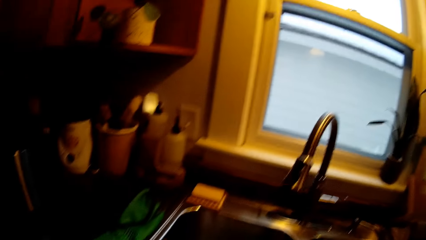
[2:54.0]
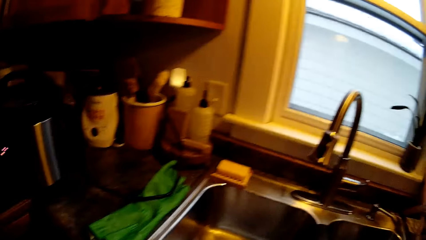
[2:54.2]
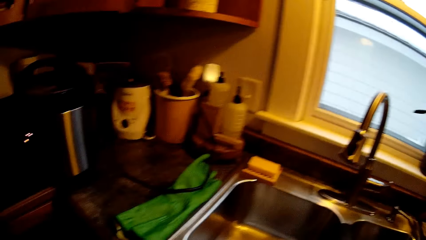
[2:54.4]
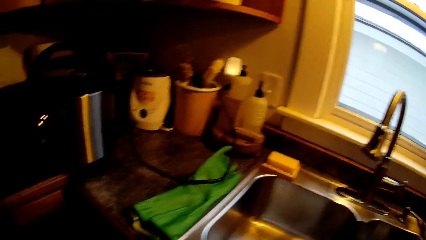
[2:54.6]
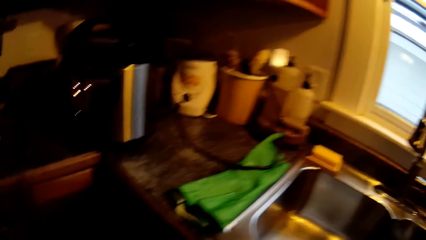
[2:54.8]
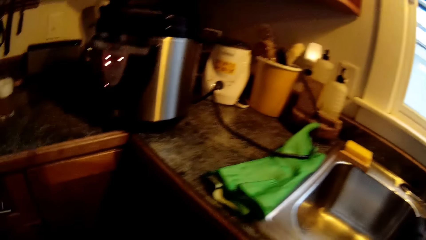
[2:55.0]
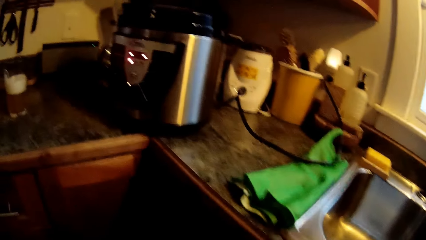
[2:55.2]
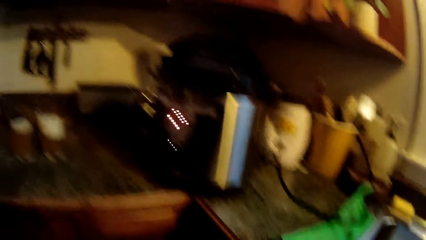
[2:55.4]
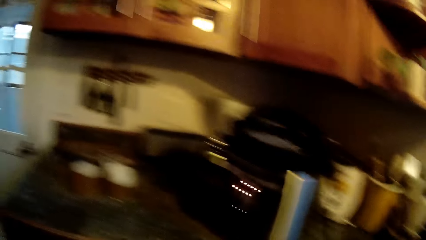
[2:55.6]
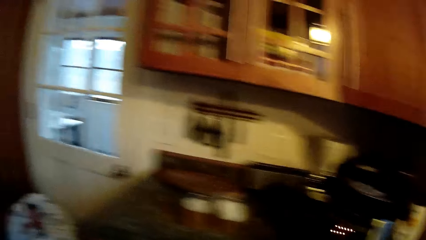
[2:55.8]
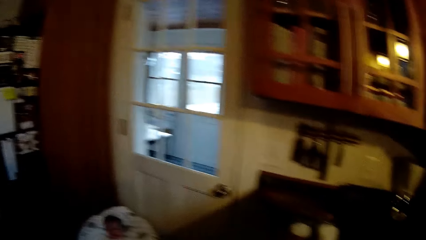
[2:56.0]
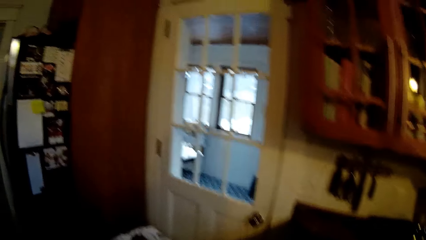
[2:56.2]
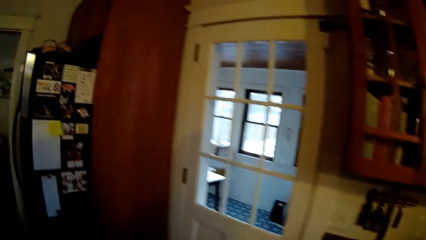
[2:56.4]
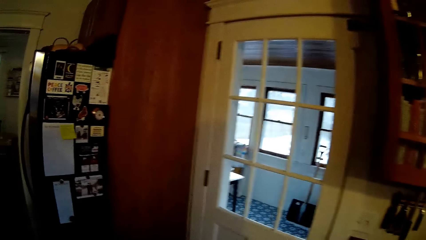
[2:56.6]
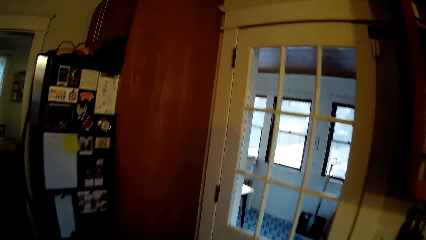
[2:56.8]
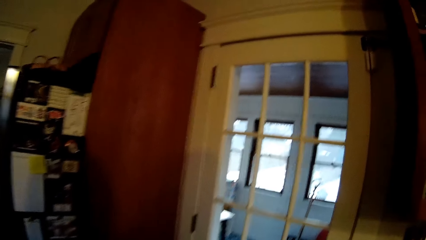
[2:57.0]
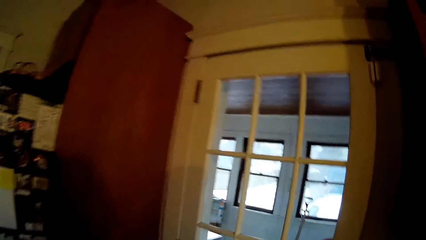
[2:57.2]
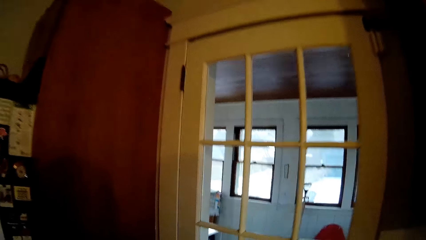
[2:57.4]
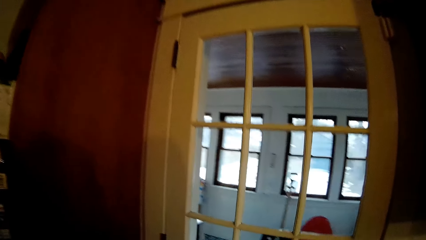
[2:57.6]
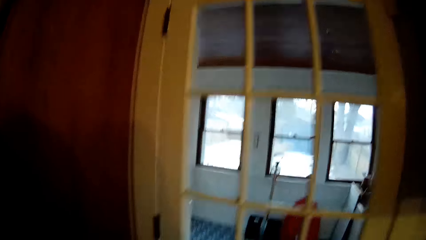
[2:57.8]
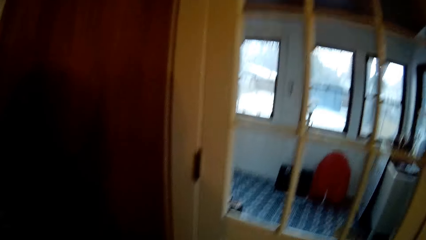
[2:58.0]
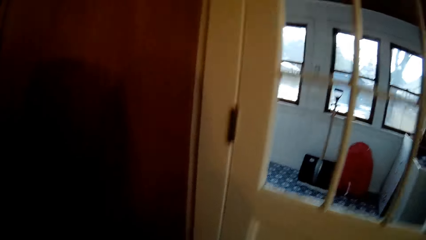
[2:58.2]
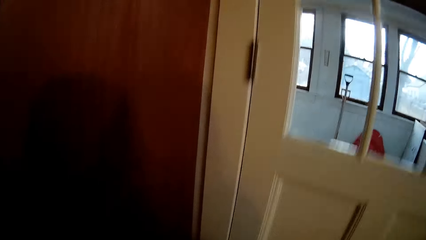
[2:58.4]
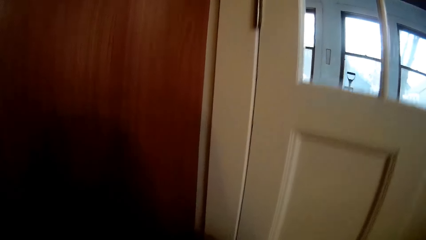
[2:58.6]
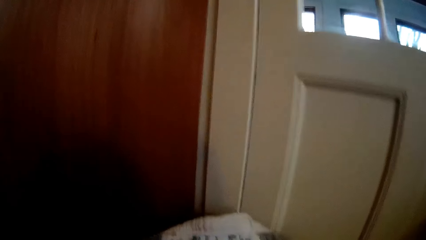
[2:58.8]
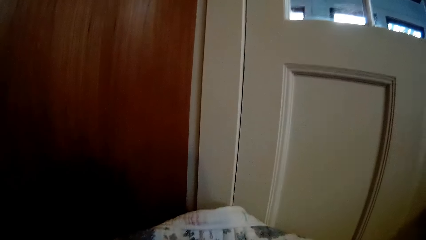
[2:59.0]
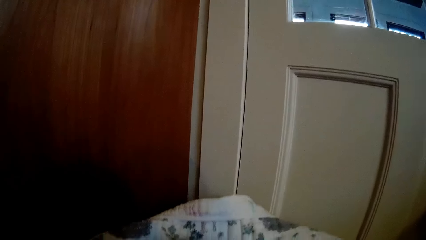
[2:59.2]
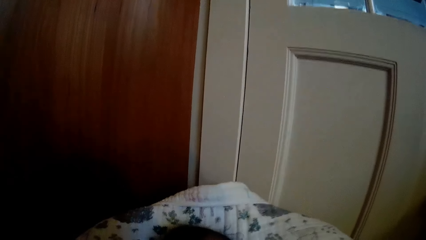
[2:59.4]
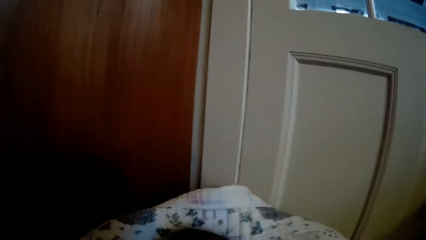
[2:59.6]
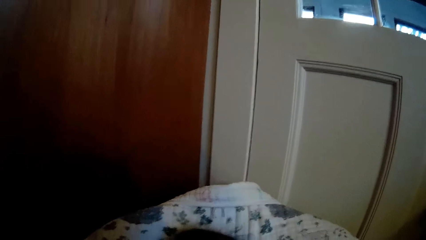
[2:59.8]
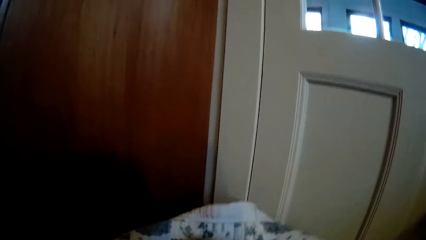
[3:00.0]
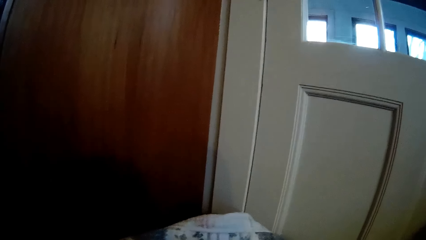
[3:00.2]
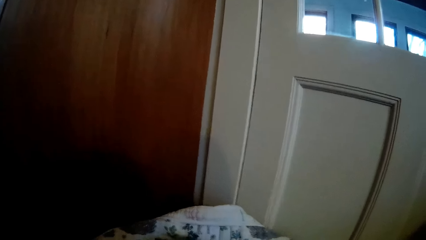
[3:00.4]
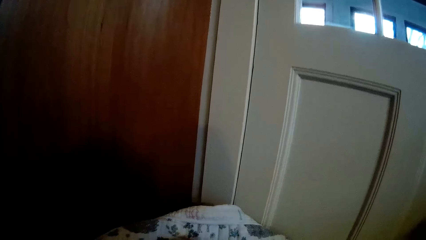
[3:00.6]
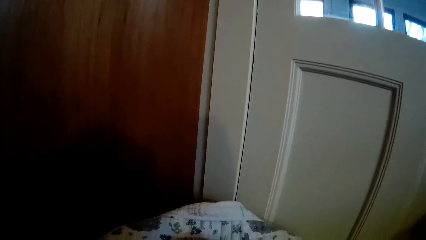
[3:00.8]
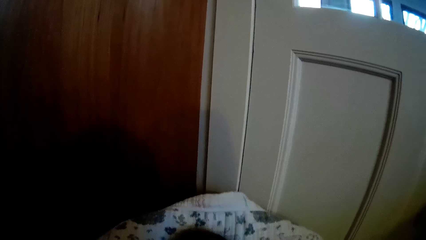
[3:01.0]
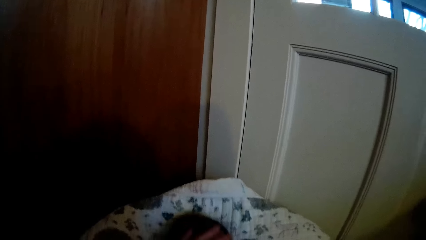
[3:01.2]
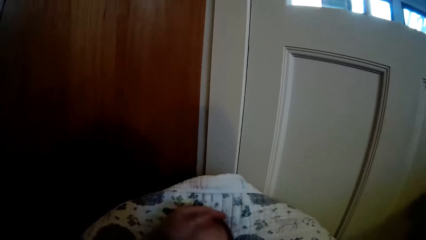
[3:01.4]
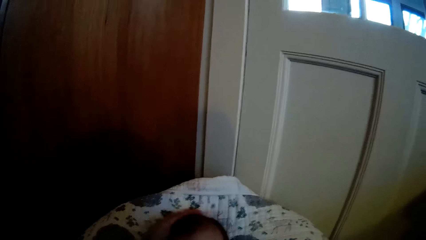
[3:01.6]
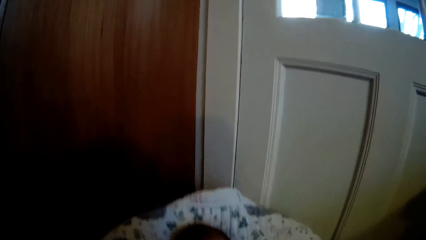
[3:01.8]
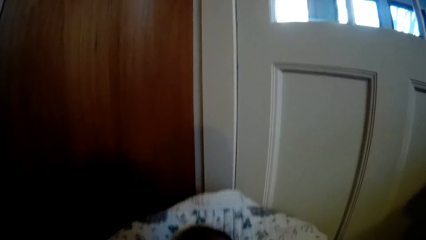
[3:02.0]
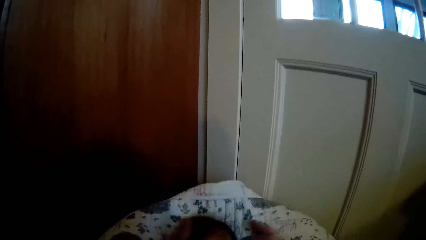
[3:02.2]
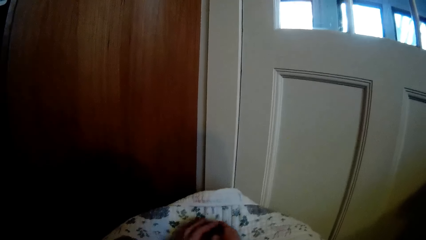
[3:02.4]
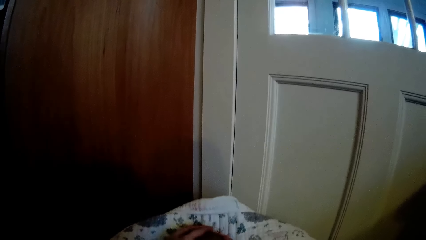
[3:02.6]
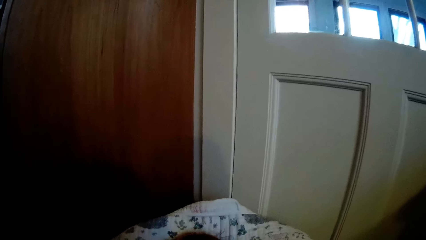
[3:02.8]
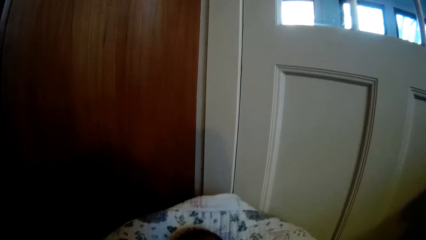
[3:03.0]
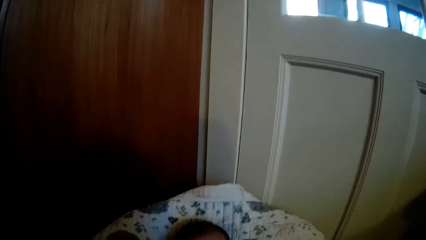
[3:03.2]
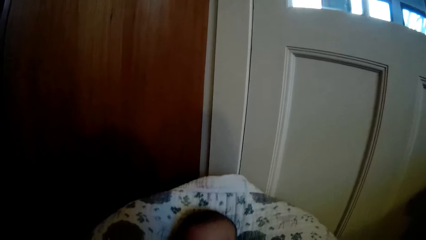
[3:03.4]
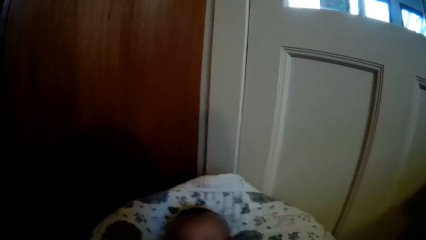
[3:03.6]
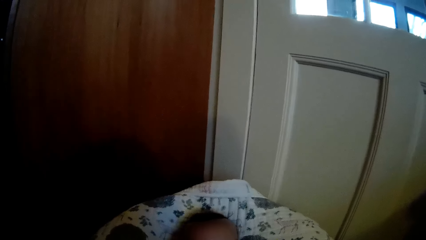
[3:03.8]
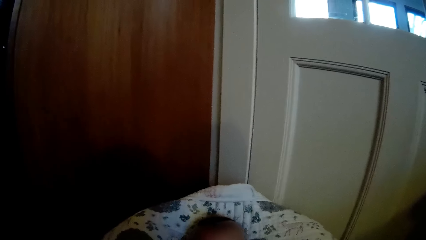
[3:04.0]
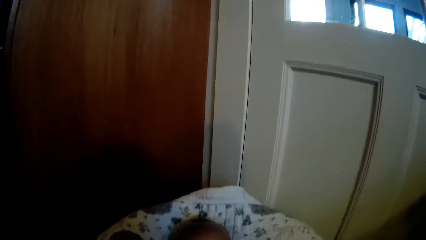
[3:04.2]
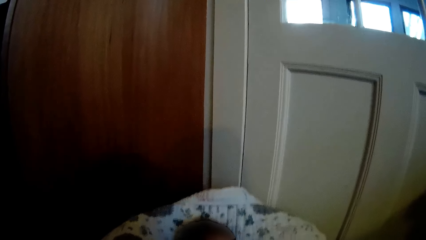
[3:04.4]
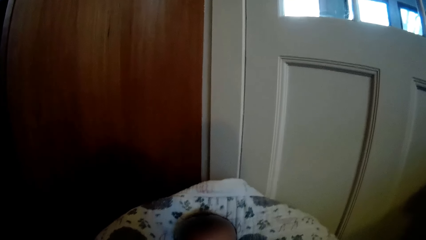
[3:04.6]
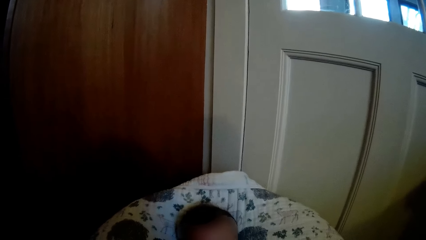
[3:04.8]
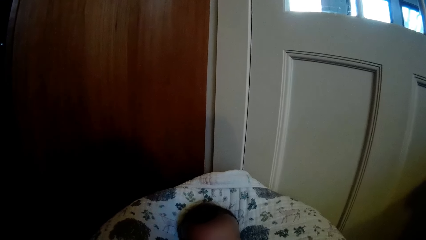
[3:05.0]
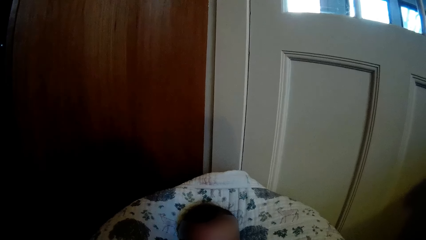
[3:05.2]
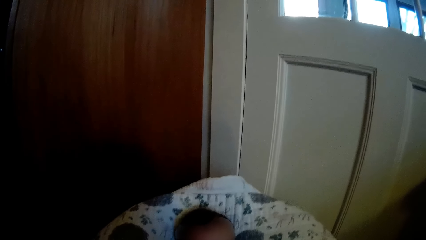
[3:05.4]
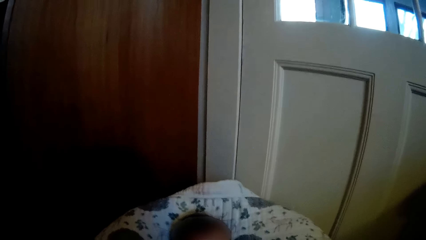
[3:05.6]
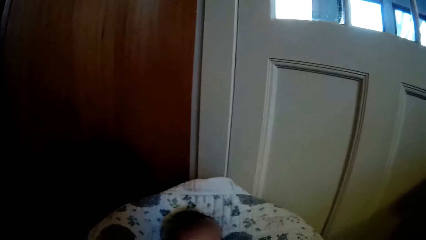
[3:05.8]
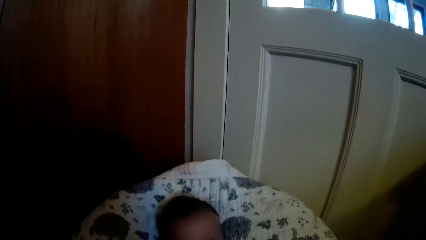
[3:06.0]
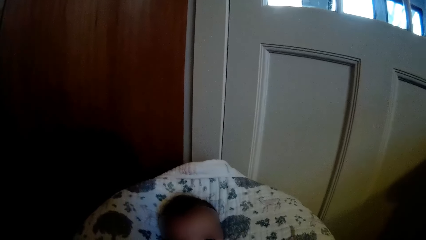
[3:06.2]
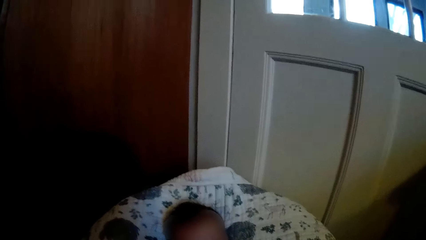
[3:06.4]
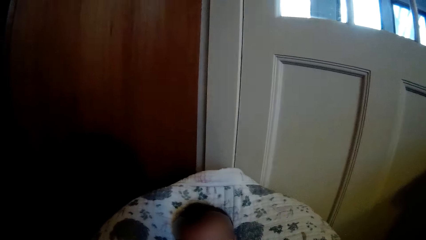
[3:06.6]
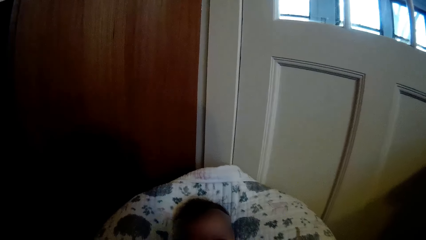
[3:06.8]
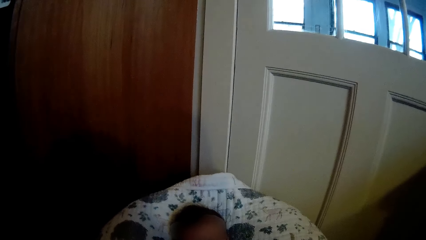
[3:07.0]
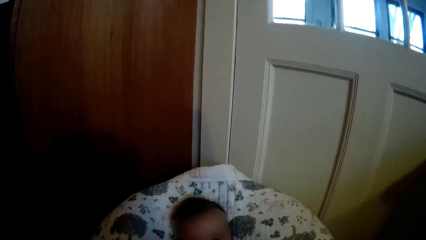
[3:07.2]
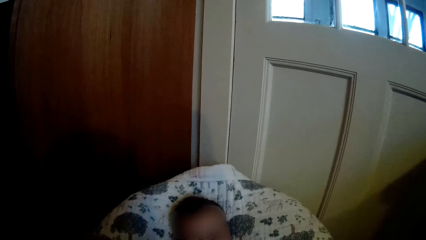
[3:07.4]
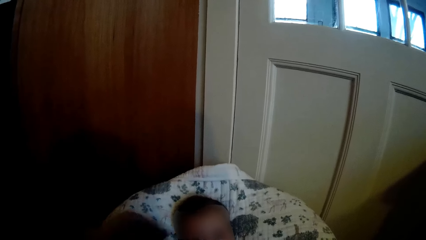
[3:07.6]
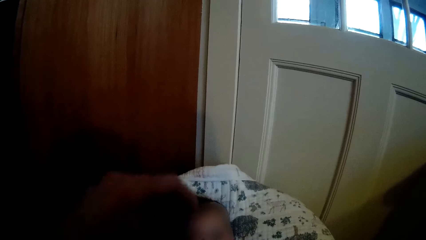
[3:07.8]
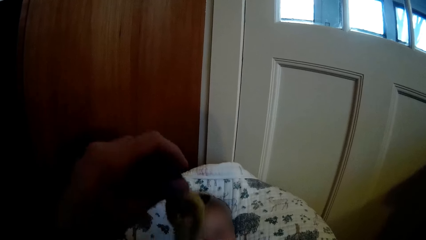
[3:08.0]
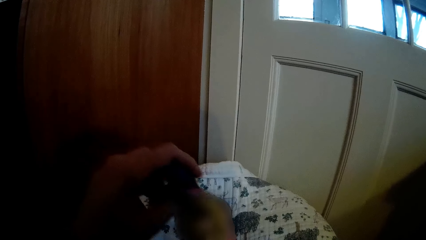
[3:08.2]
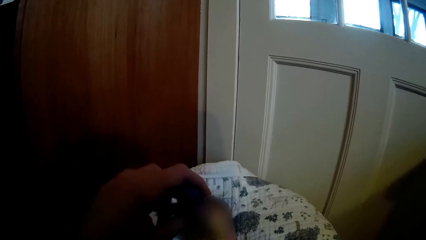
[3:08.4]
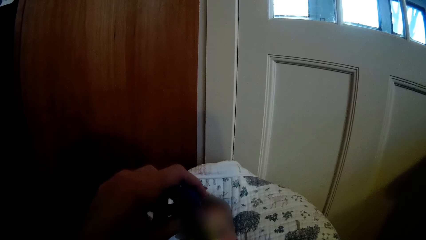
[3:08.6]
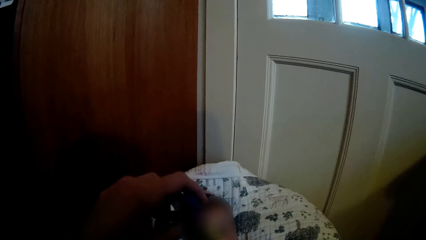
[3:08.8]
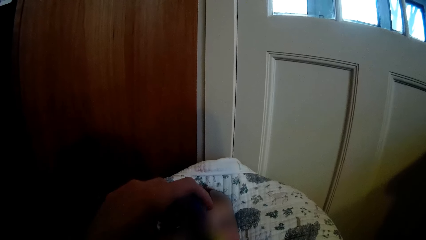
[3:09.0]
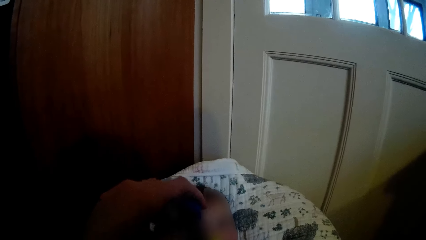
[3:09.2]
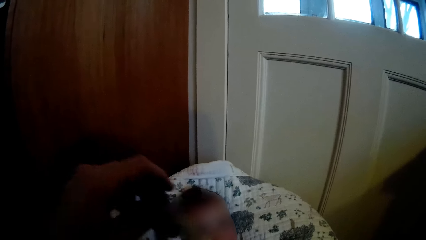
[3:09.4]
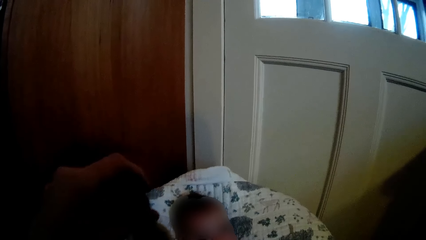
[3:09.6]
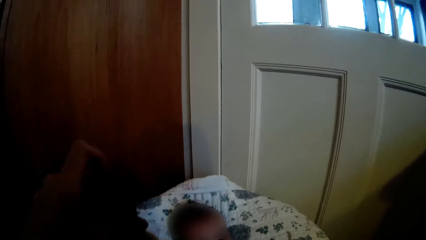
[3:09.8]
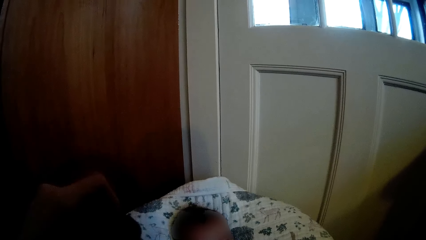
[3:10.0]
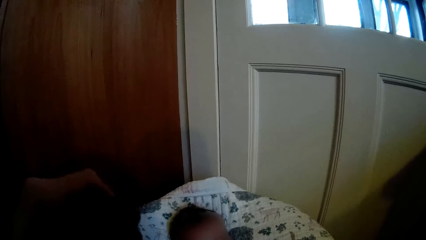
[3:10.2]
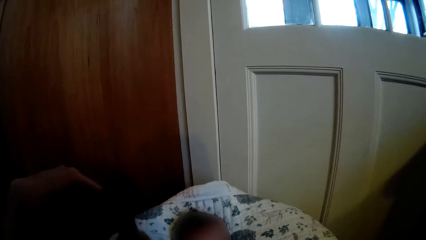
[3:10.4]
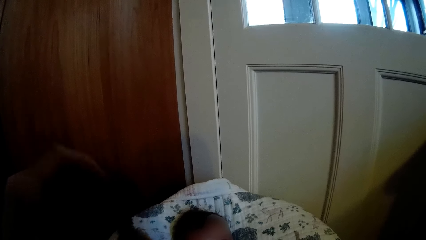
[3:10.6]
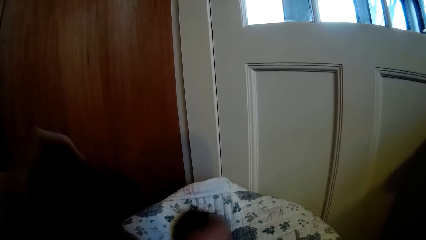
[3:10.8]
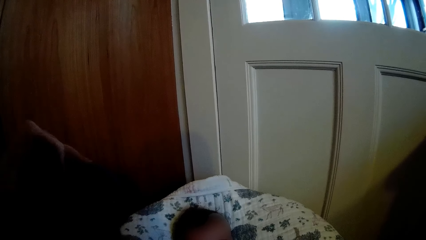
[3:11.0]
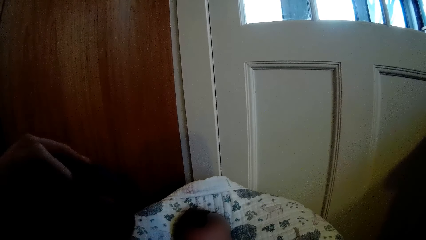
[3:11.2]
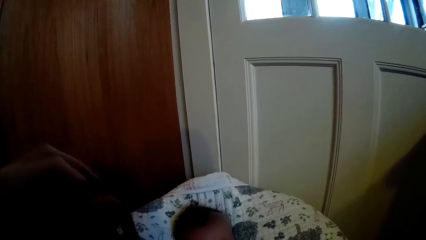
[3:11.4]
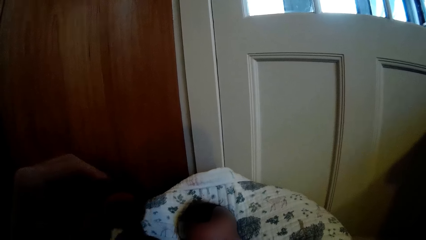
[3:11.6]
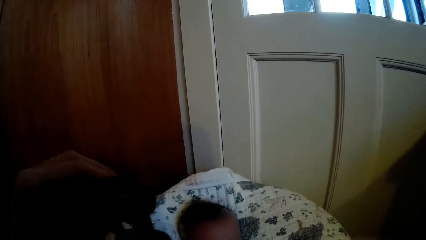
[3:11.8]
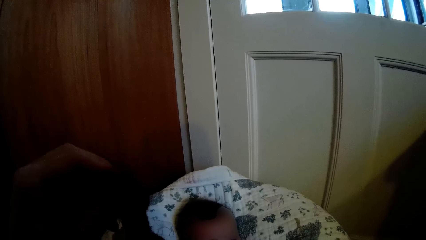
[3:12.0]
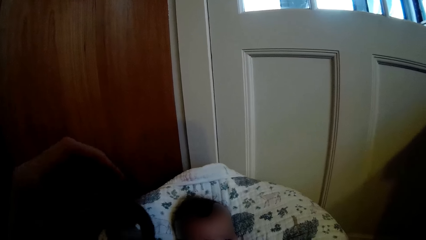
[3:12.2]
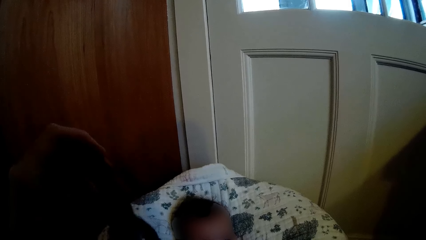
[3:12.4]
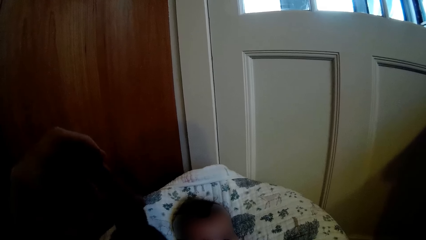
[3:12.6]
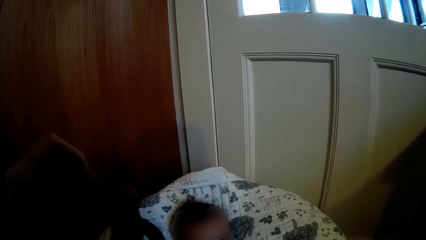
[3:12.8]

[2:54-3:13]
The camera wearer walks to the baby in the baby bouncer chair. She rubs the baby's head with both hands. She plays with the baby in the baby bouncer chair with a toy in her left hand.
